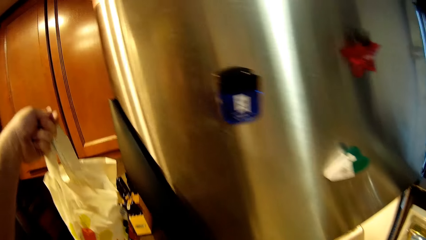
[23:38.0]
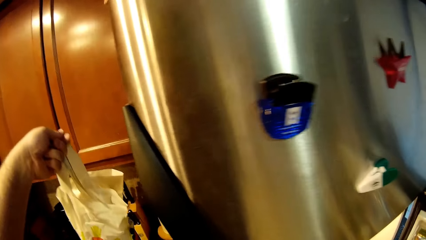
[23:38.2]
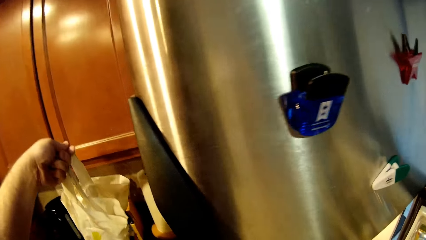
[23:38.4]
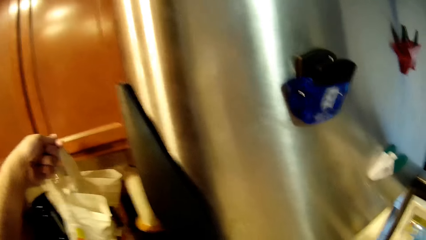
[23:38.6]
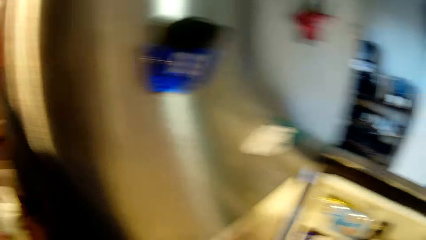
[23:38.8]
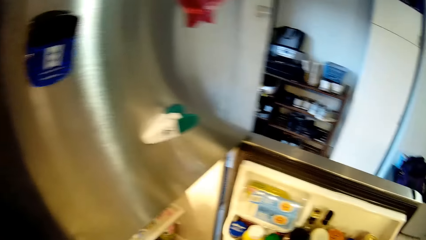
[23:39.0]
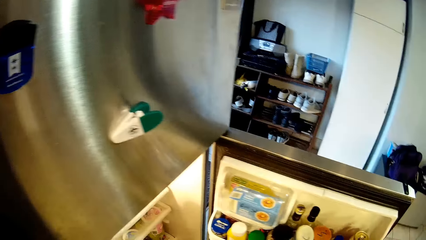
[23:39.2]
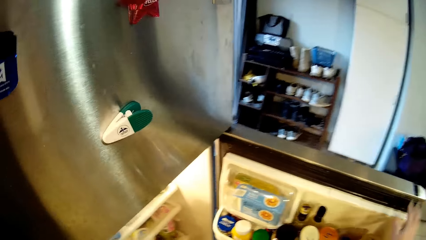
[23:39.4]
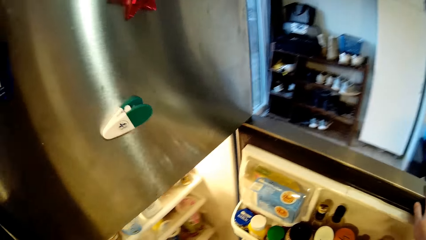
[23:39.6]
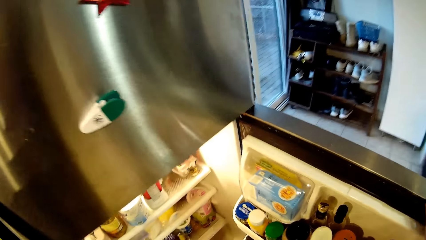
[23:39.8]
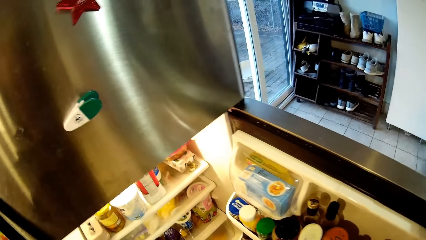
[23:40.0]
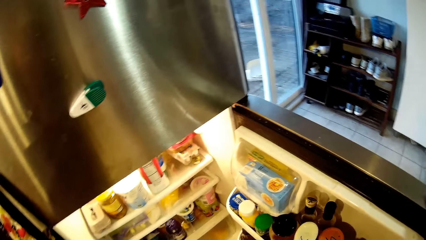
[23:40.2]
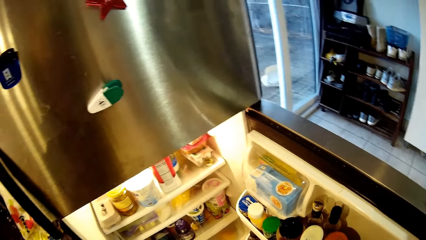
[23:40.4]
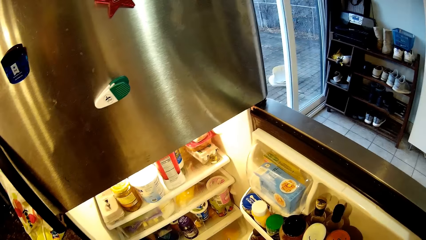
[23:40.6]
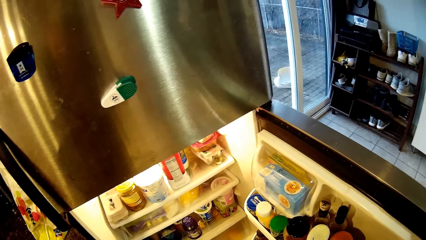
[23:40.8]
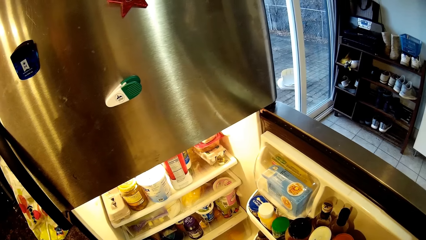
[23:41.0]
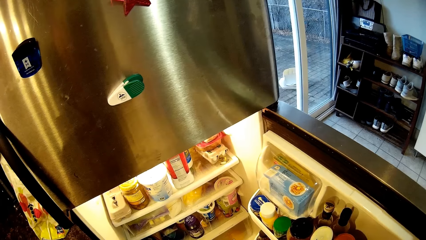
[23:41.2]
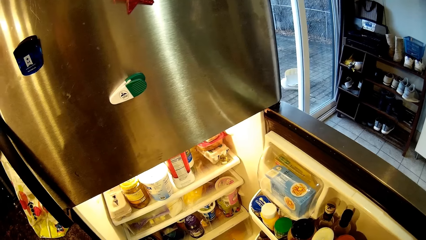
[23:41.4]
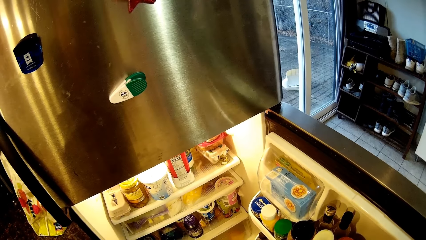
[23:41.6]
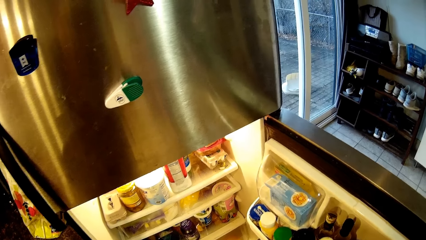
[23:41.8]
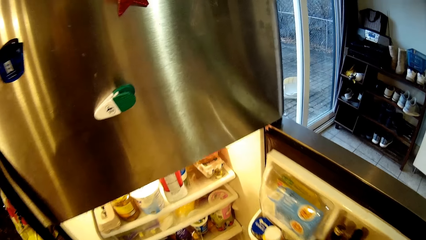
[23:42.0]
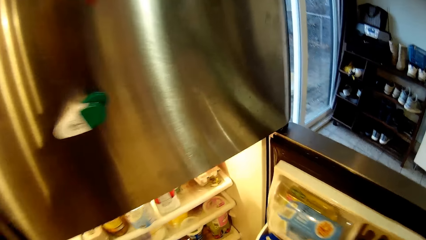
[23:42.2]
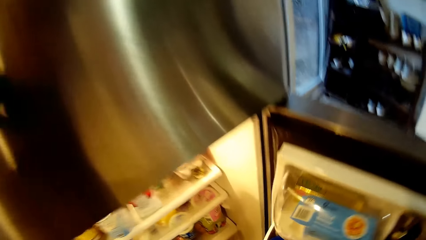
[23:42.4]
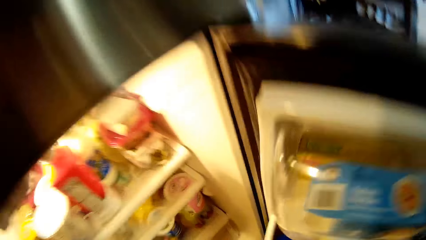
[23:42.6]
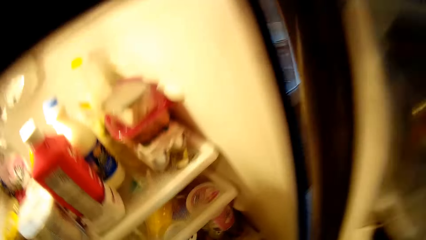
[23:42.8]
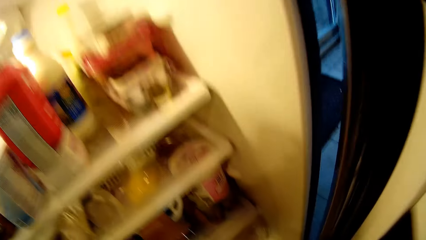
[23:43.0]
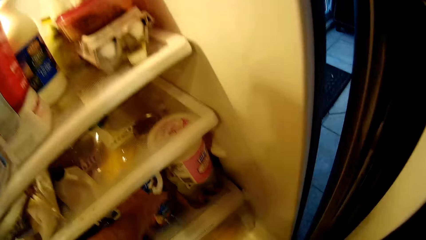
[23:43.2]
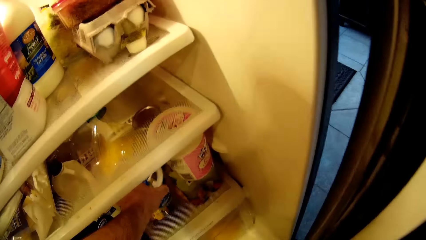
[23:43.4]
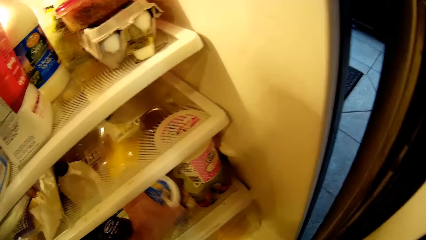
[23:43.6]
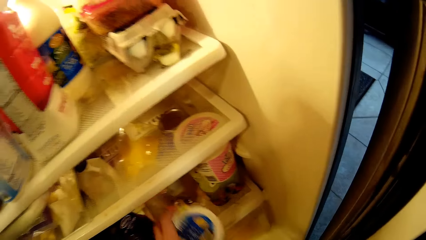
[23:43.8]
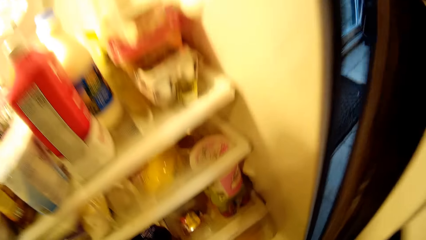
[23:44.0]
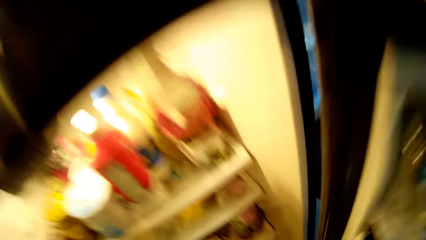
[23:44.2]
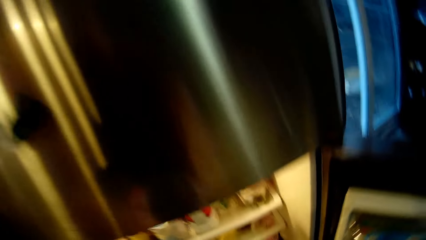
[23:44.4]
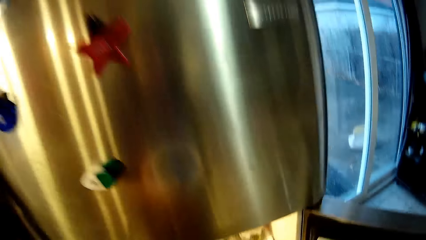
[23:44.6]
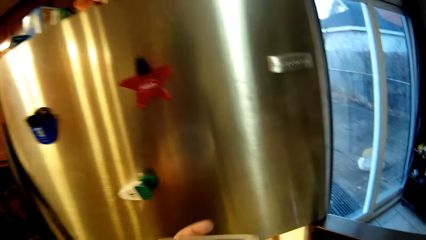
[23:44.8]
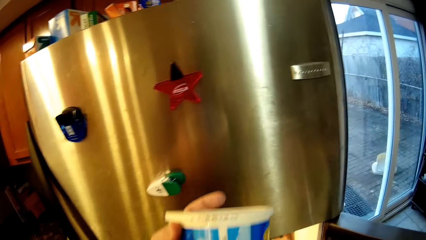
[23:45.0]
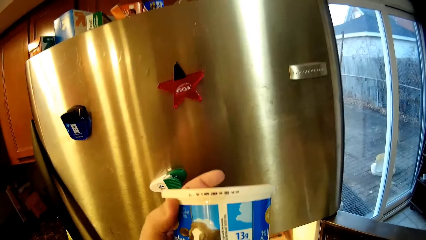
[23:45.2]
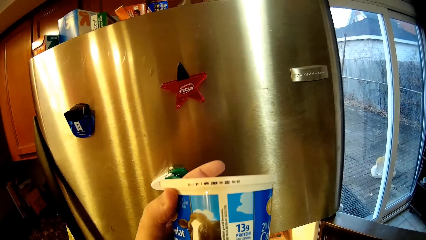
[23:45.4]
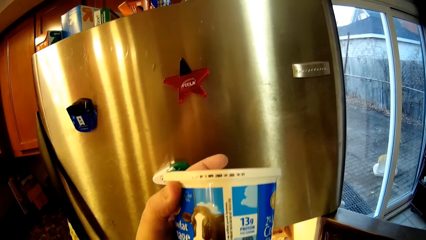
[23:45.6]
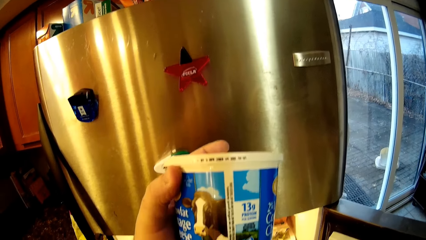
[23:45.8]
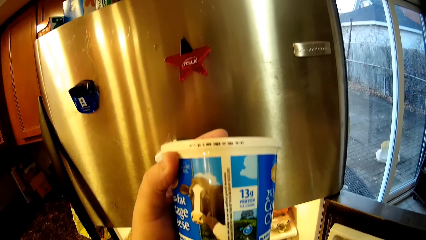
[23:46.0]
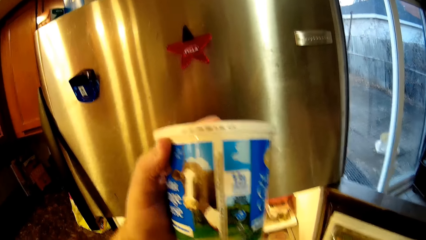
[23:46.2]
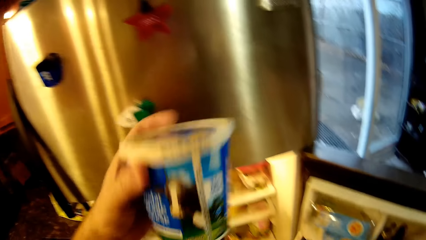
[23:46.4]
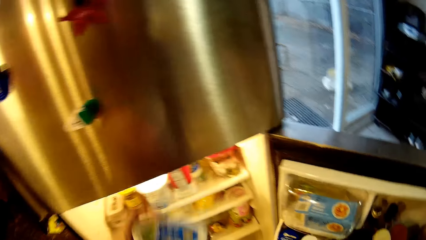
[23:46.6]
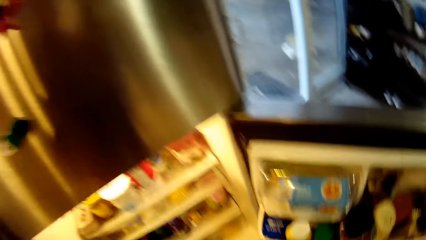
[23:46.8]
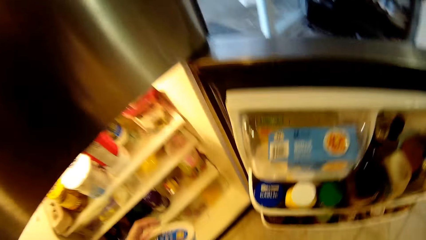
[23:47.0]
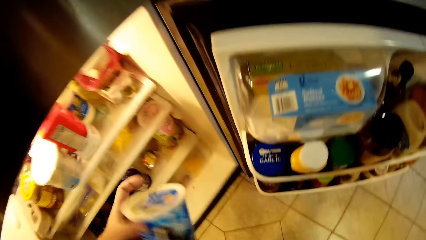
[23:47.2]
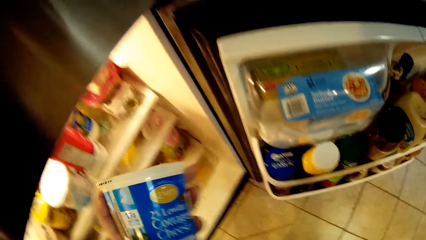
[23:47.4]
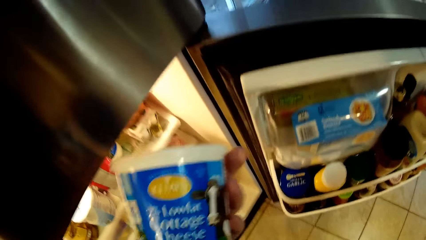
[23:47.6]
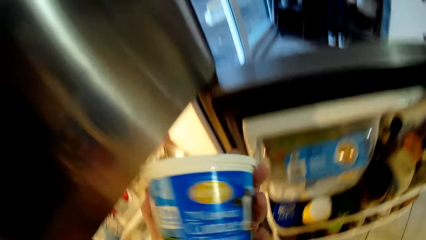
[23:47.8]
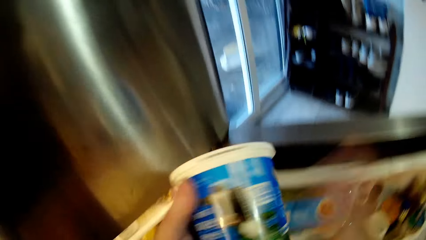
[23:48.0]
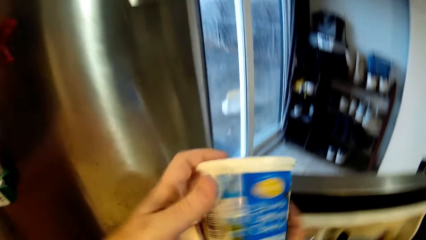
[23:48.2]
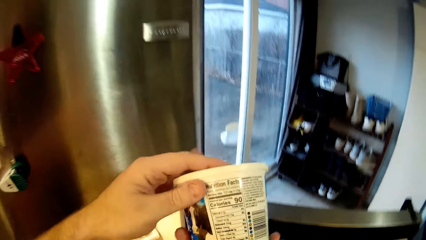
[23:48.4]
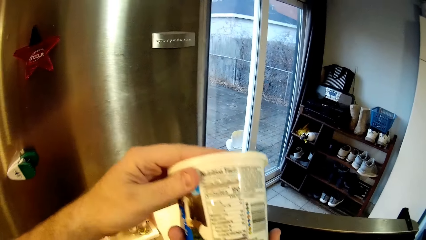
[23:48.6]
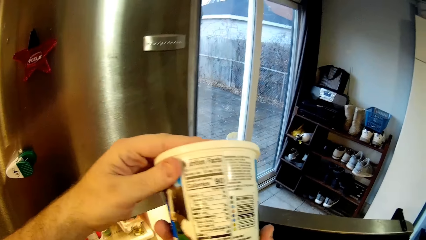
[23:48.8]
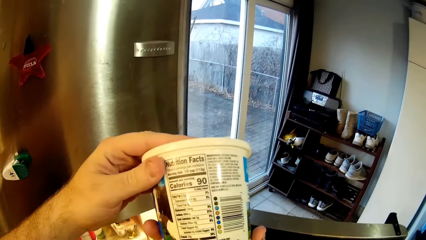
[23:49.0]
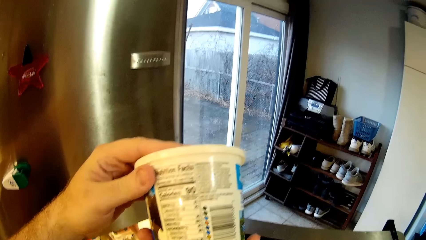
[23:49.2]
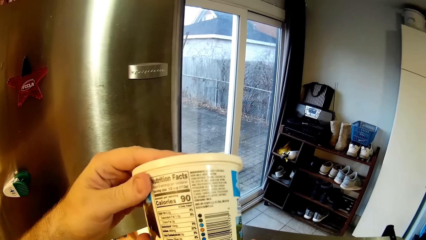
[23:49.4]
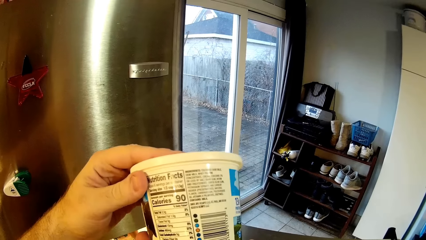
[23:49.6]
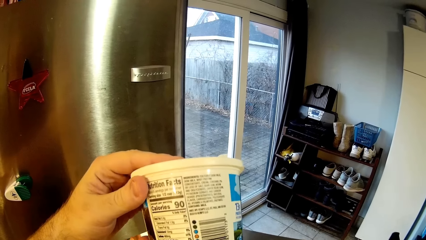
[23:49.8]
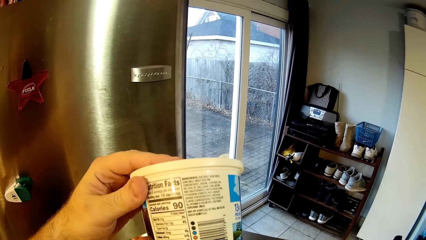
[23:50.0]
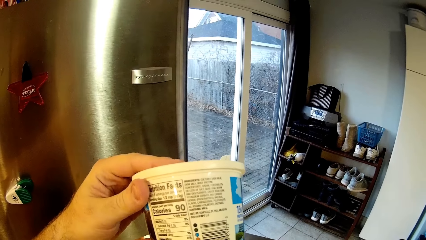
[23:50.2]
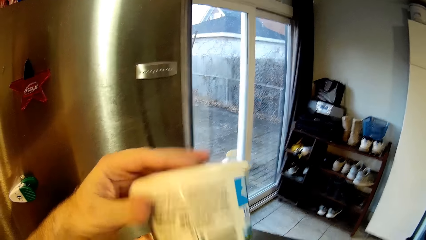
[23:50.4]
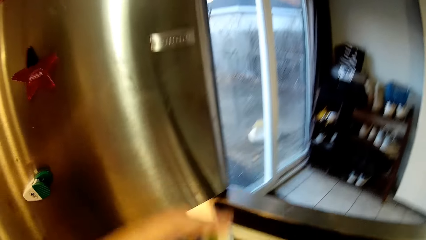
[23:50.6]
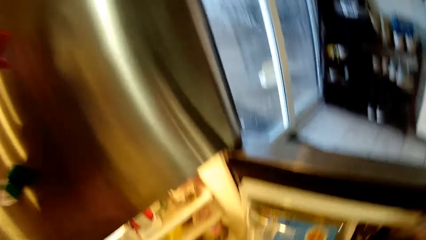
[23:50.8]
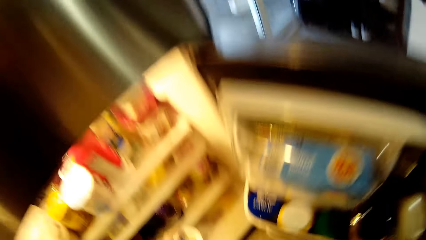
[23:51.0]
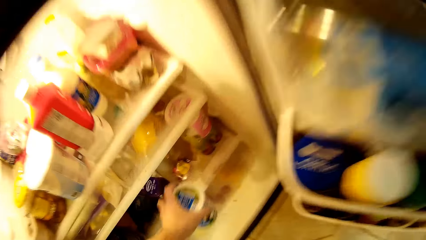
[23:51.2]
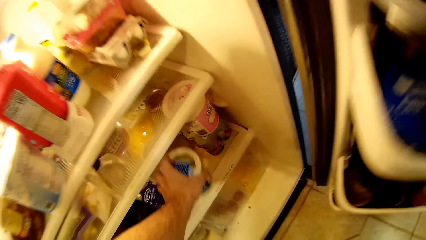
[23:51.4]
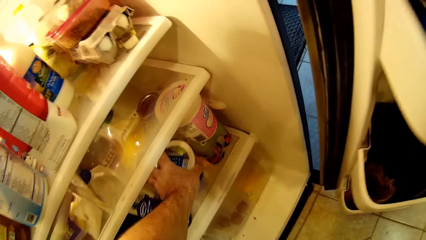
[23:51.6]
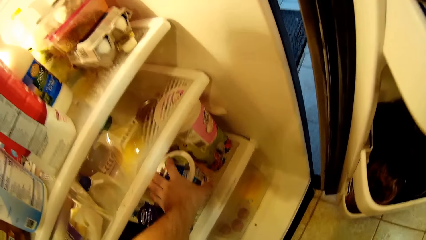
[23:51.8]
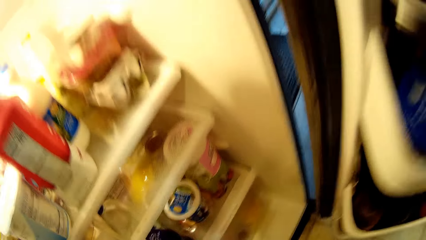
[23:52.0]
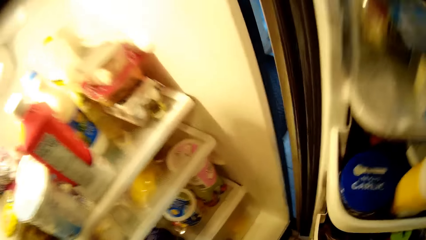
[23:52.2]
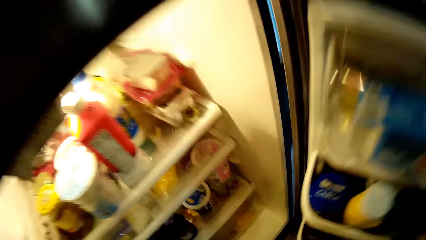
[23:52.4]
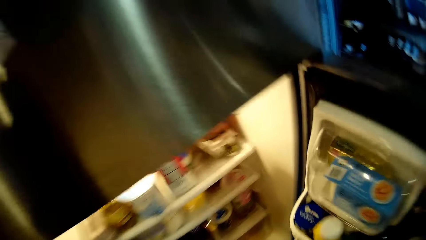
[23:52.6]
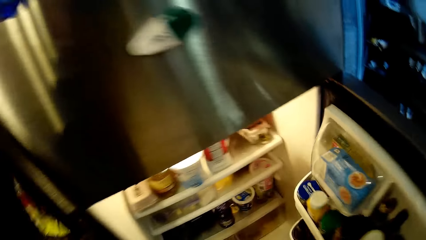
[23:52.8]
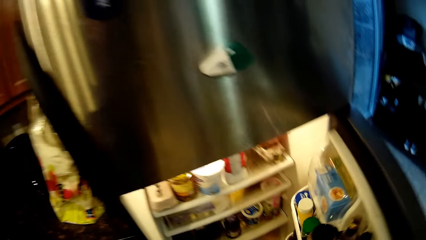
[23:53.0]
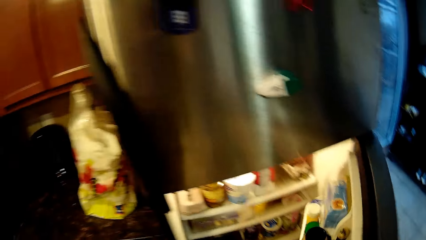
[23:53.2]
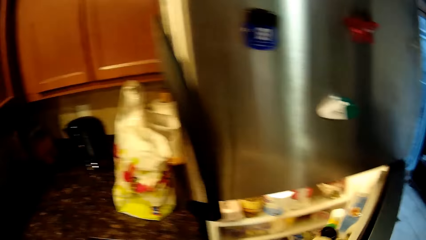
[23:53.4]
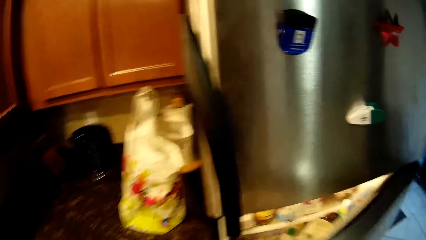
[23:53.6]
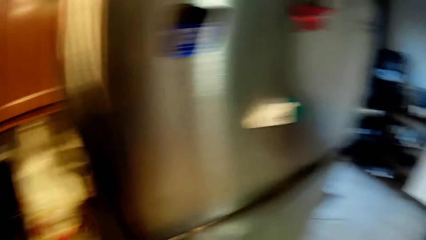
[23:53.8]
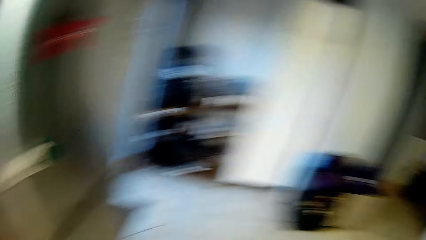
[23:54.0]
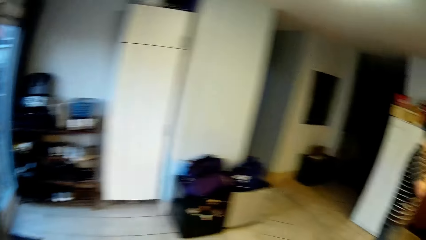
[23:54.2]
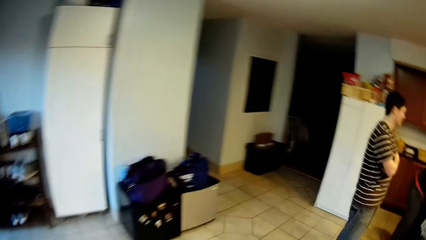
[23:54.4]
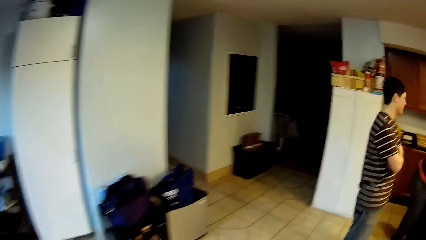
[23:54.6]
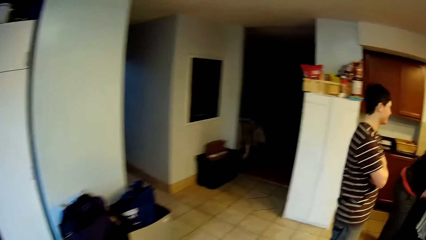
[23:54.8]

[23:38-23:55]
The camera wearer puts the shopping bag on the kitchen counter. They look in the fridge. They take the tin or cheese container. They look at the tin. They put the yoghurt tin in the fridge. They close the fridge.
